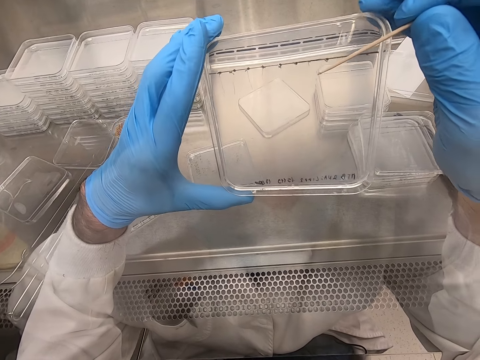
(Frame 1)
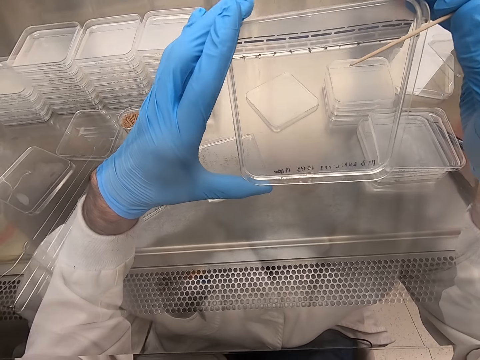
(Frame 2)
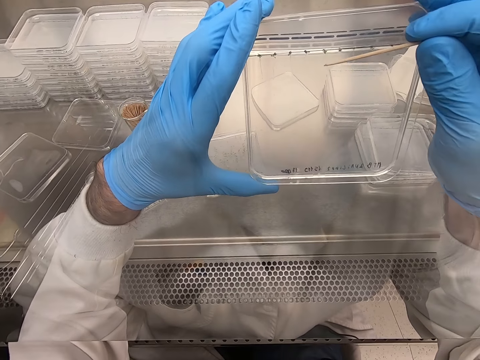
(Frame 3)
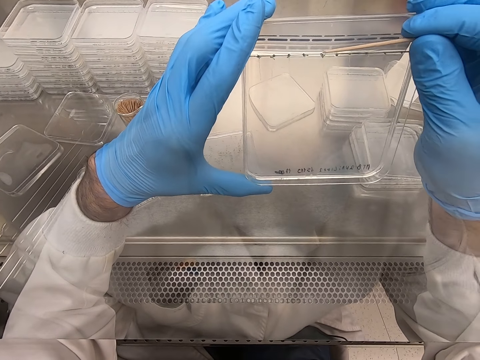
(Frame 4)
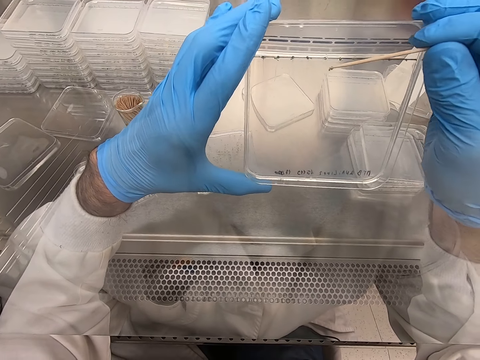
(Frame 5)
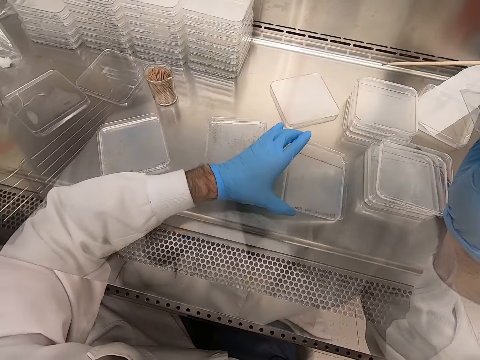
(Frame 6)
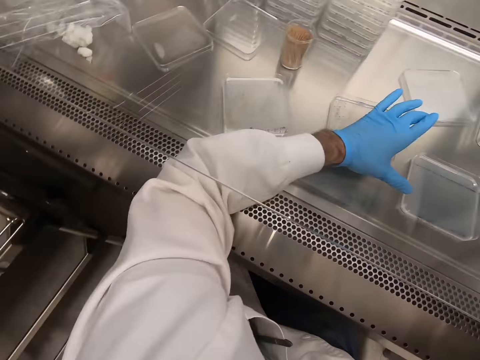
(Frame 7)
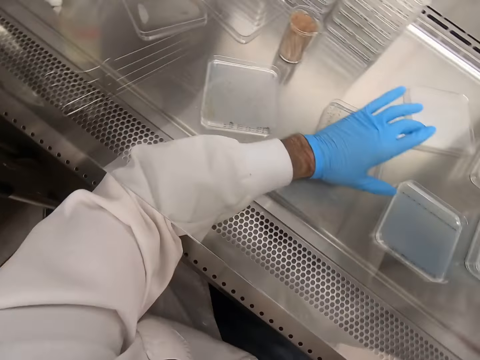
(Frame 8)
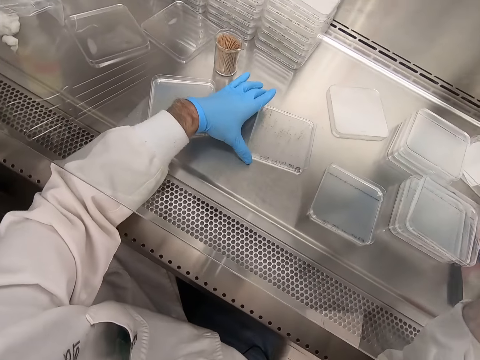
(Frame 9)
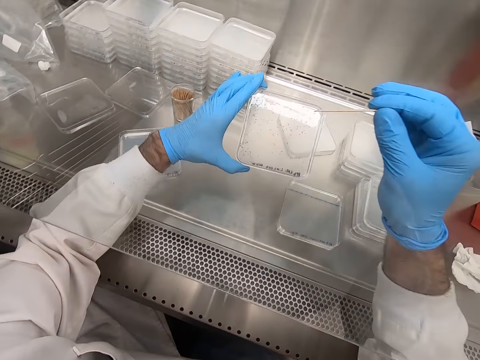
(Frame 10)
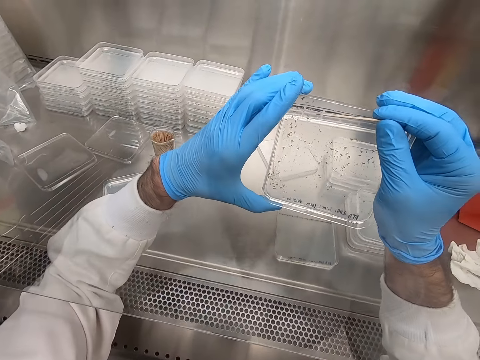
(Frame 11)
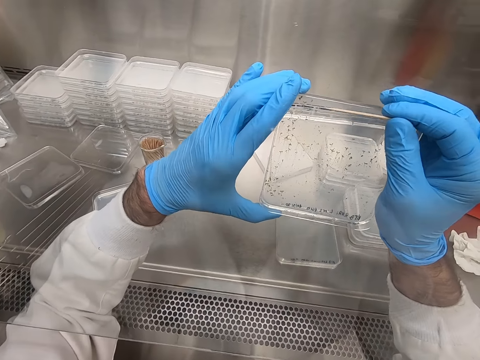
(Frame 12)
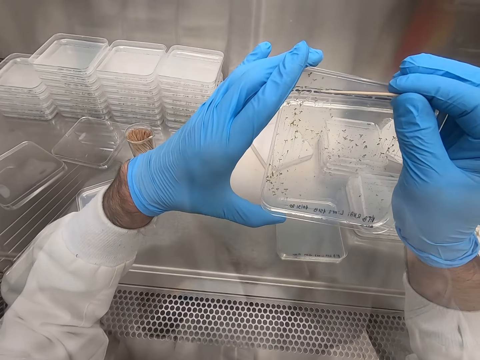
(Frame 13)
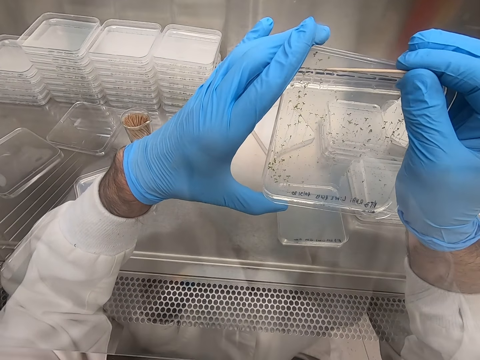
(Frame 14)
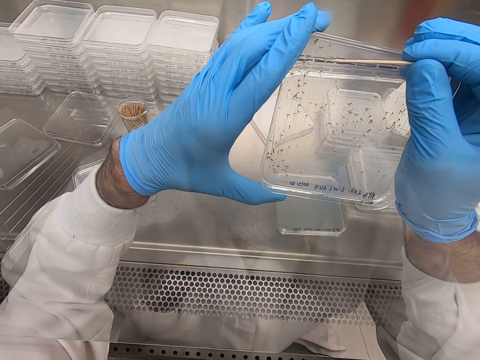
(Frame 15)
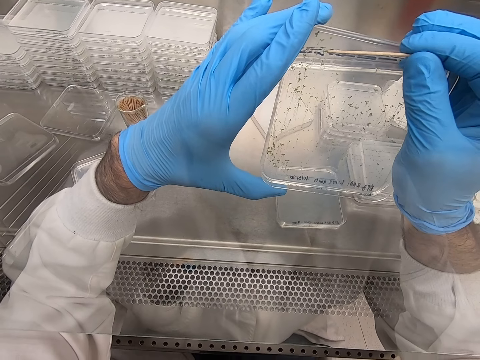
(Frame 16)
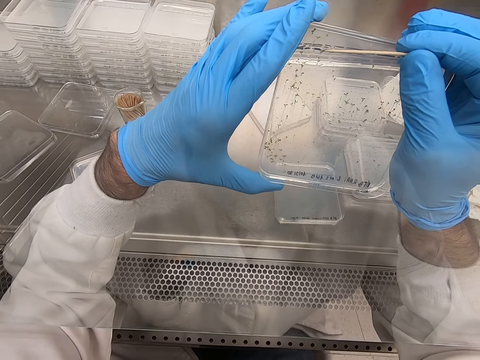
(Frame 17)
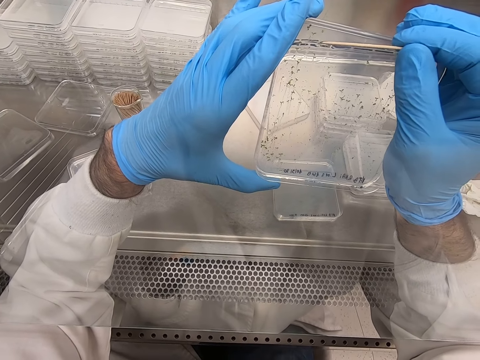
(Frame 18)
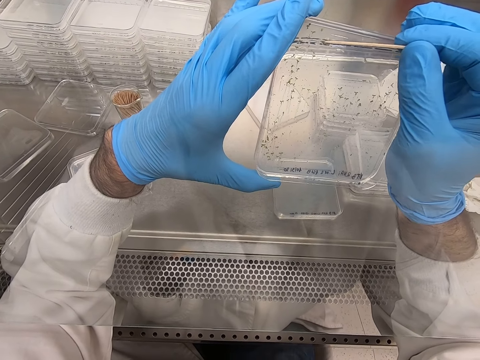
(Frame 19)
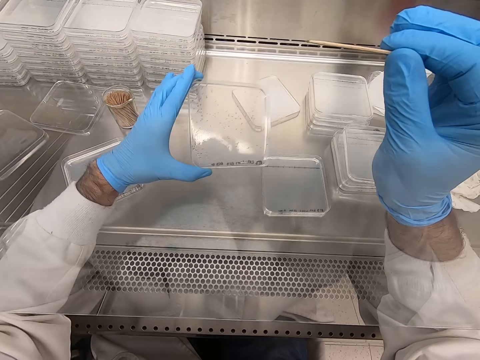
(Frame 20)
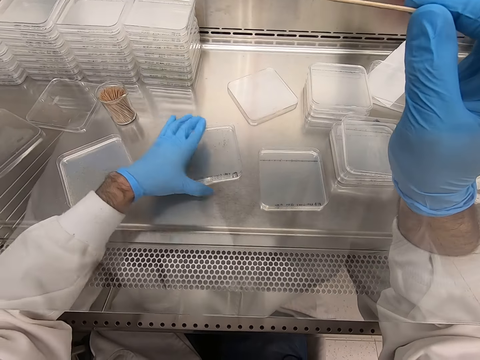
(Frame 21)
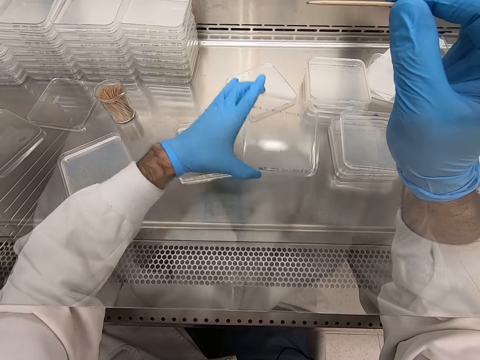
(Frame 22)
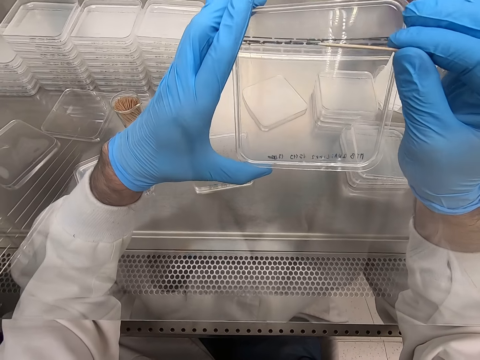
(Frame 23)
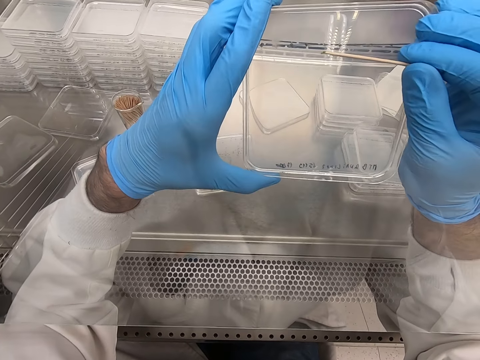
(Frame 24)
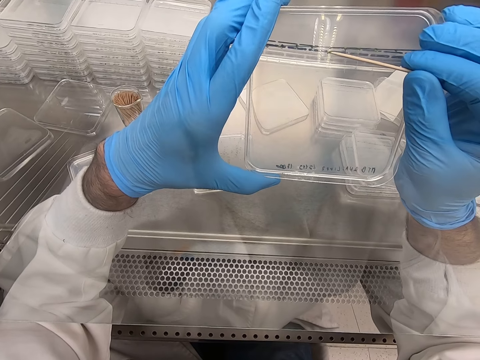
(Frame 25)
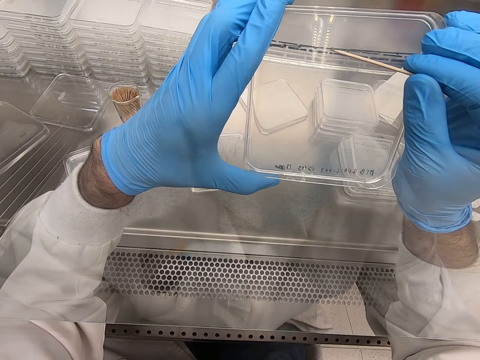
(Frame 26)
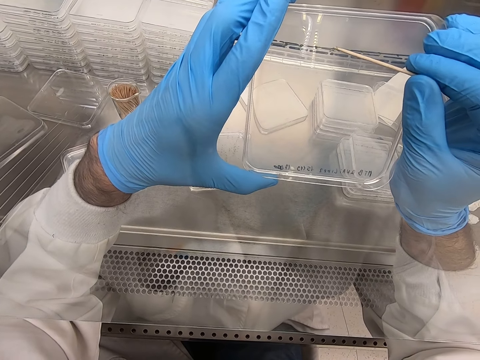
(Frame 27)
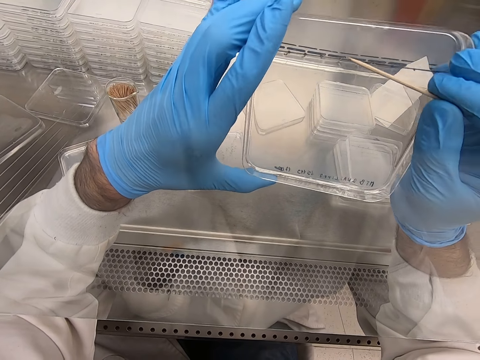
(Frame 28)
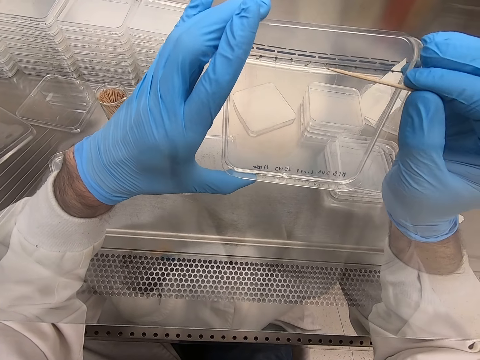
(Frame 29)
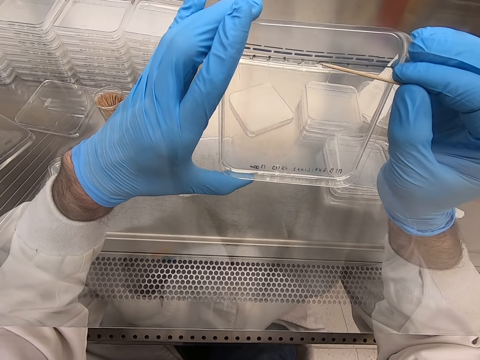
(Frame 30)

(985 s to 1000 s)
The camera wearer places the plastic flat tin or acrylic sheet on the steel bench. They pick up the plastic flat tin. They pick particles from the acrylic sheet. They pick up something with a toothpick. They place the plastic flat tin on the steel bench. They pick up the plastic flat tin. They pick particles on the acrylic sheet. They put something on the plastic flat tin.

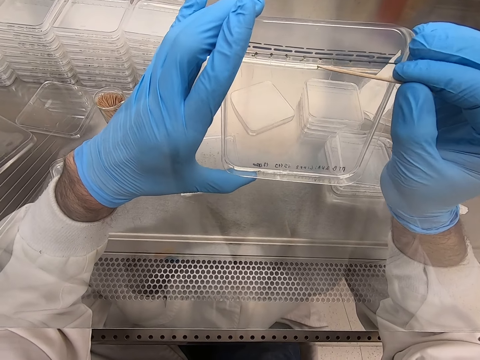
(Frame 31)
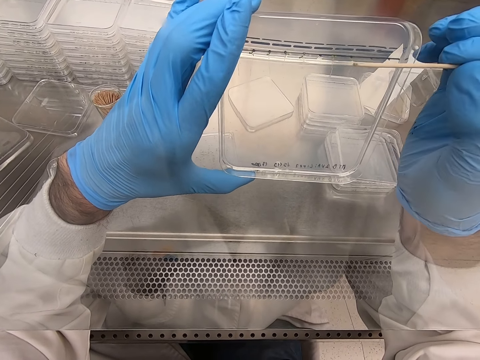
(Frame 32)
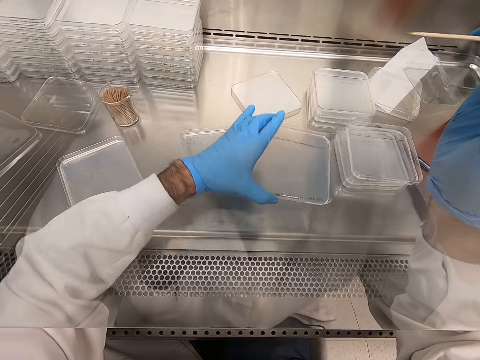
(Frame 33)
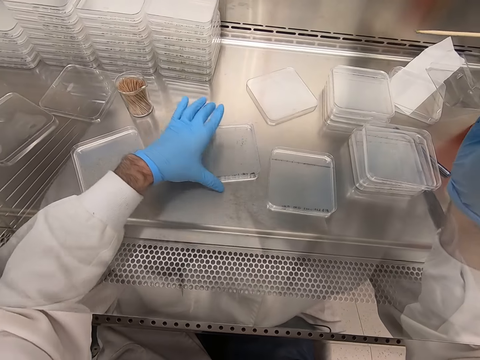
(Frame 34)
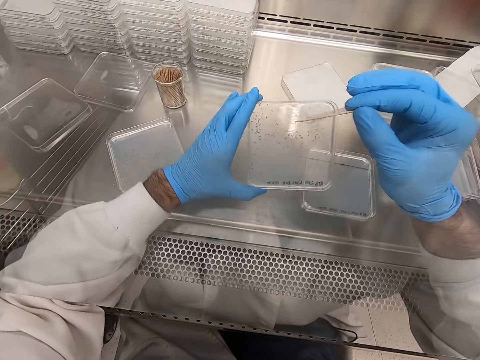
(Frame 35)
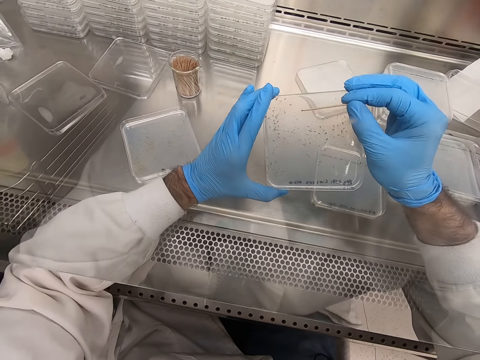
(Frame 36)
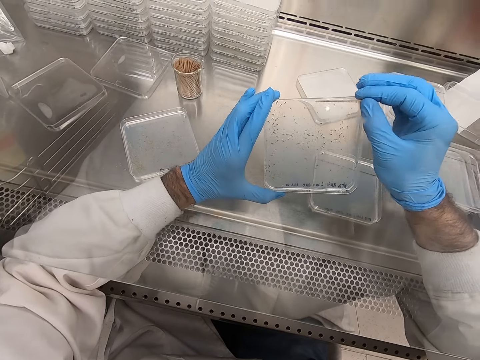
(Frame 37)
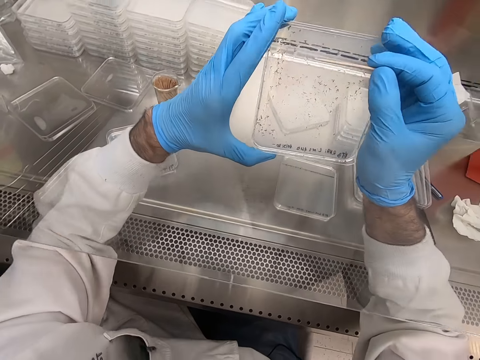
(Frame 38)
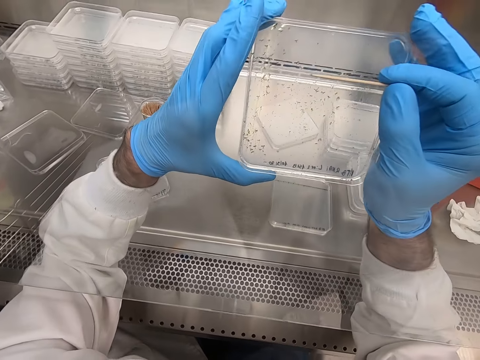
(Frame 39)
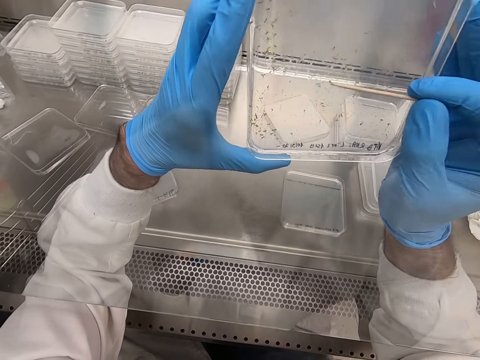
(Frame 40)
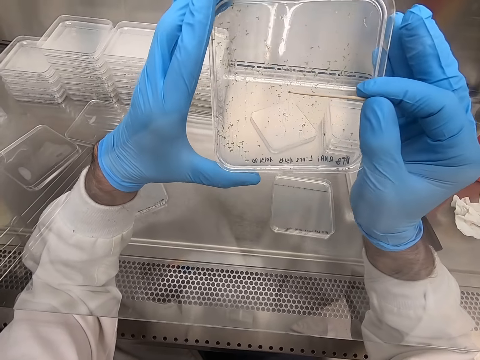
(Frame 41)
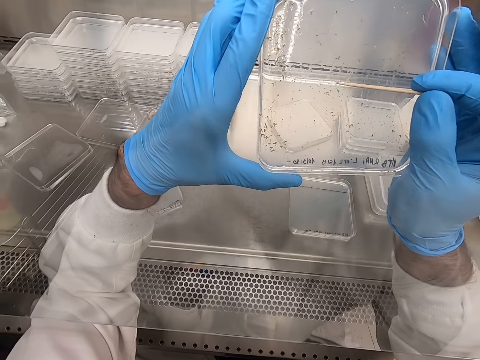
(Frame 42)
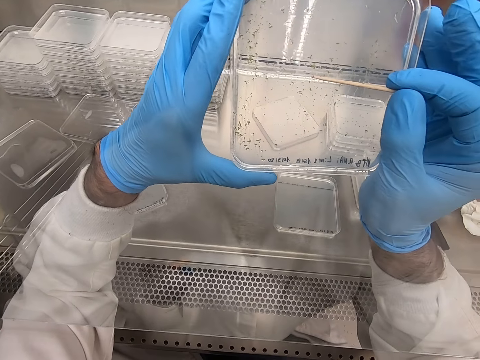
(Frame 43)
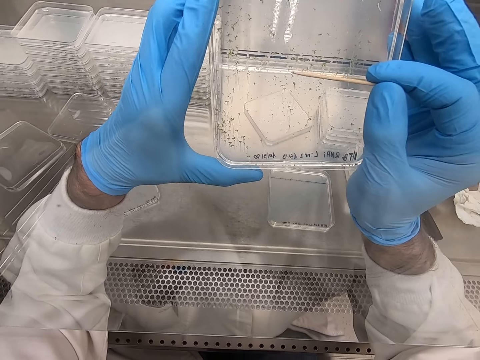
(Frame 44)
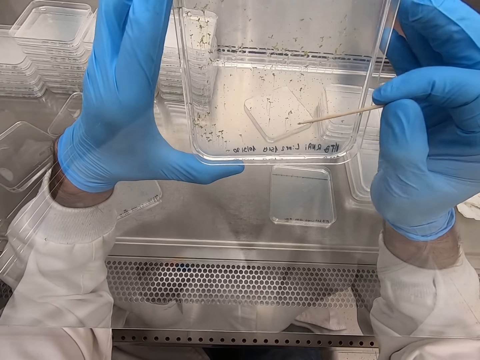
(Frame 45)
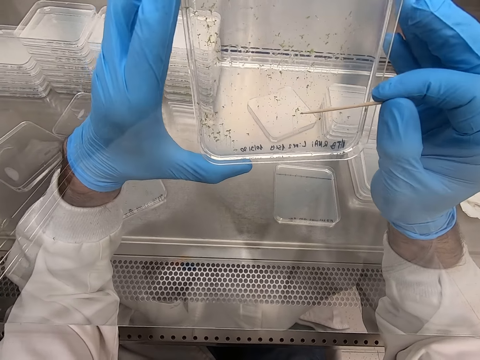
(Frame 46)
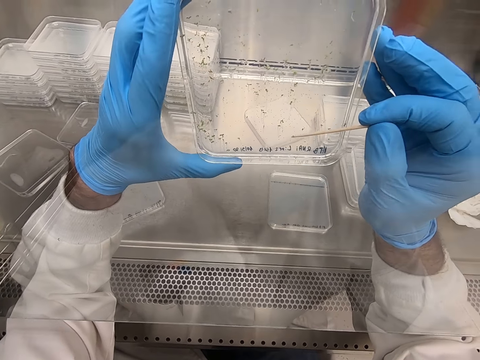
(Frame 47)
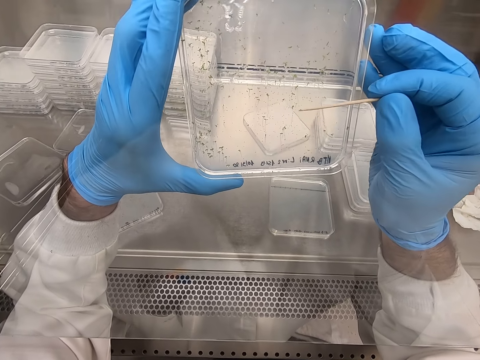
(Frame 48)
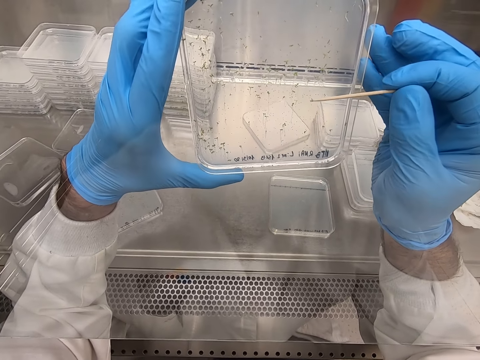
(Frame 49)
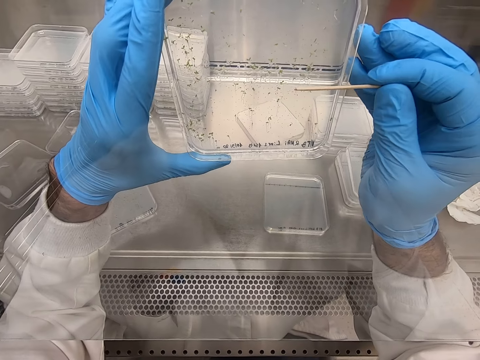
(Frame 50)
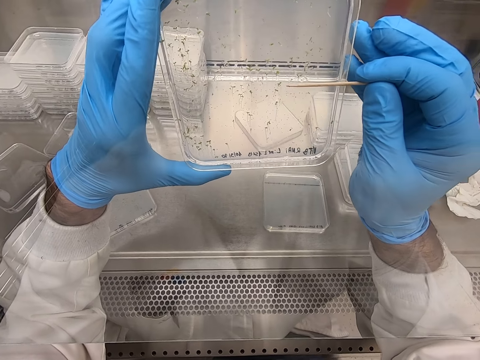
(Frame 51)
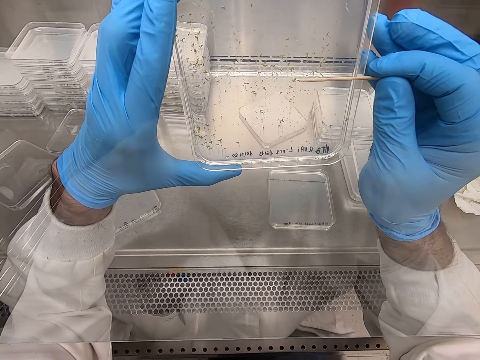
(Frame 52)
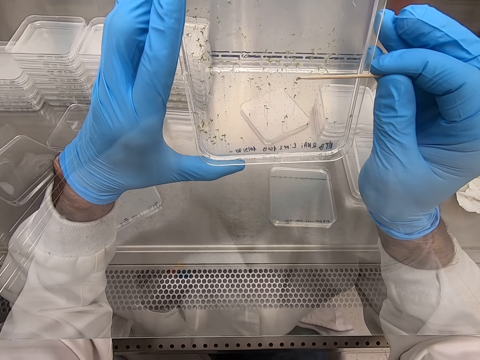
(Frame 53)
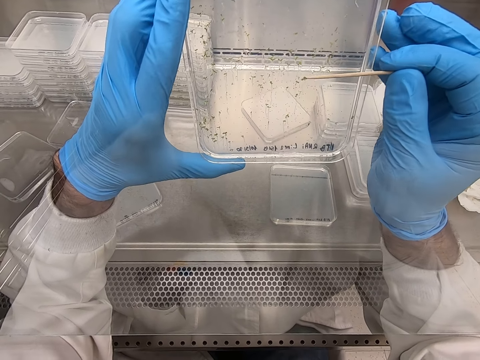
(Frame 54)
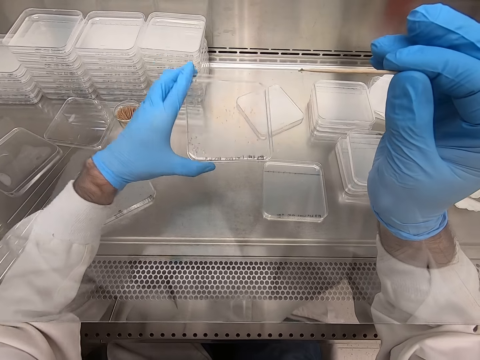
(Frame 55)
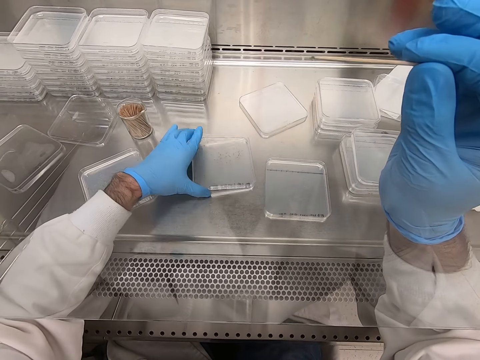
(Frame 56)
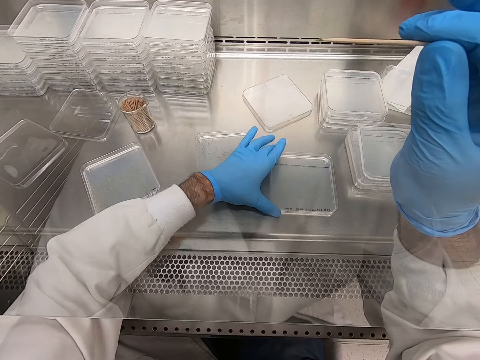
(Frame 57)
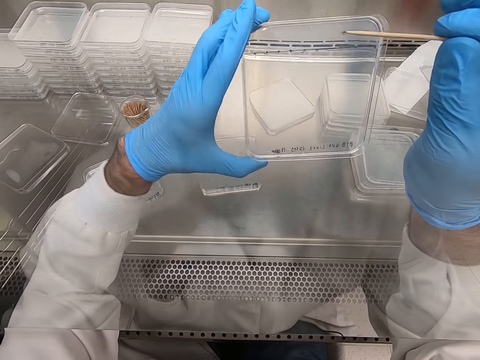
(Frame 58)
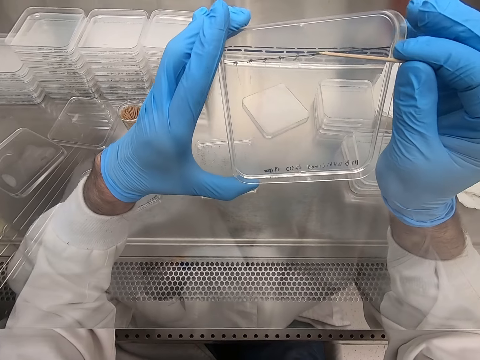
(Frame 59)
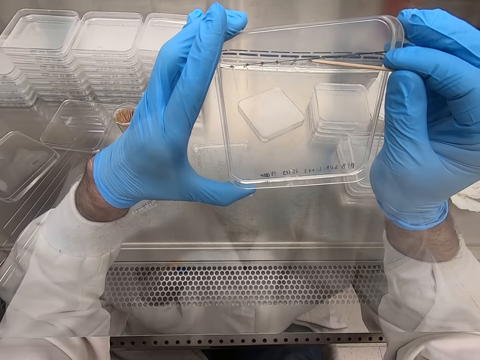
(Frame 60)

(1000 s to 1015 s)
The camera wearer places the plastic flat tin on the steel bench. They pick up the plastic flat tin. They put something on the plastic flat tin. They pick up something with a toothpick. They place the plastic flat tin on the steel bench. They pick up the plastic flat tin.
